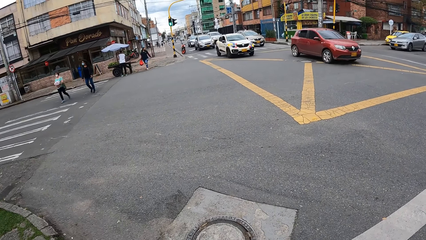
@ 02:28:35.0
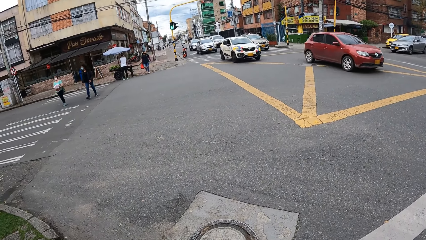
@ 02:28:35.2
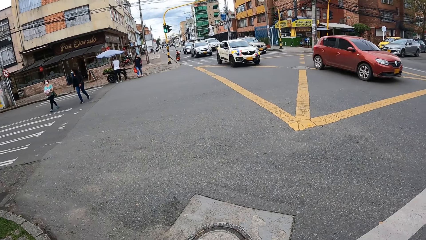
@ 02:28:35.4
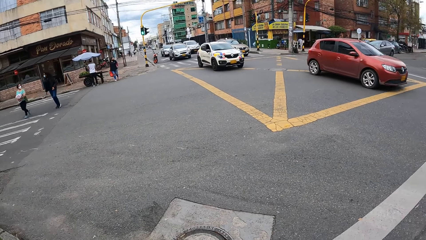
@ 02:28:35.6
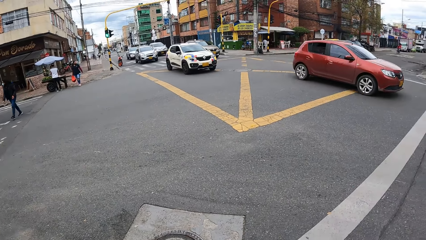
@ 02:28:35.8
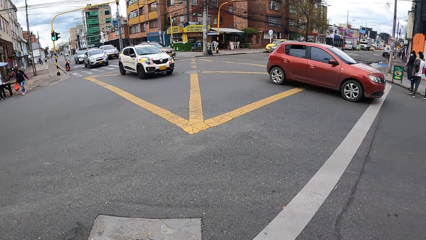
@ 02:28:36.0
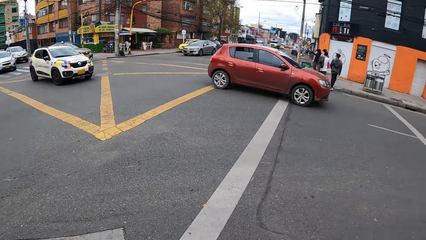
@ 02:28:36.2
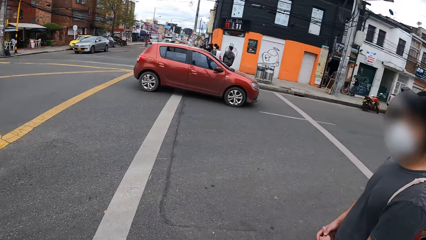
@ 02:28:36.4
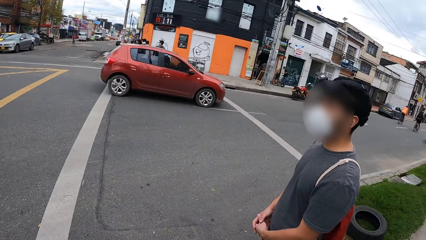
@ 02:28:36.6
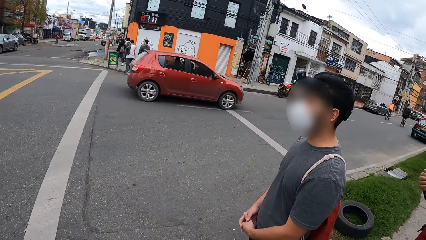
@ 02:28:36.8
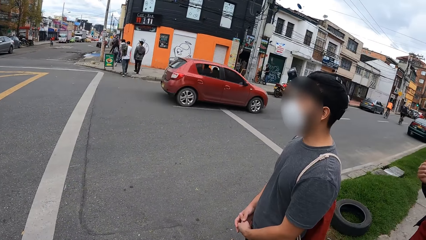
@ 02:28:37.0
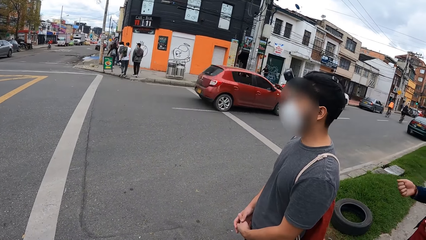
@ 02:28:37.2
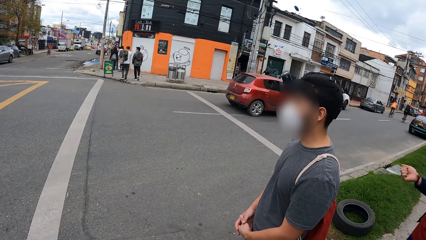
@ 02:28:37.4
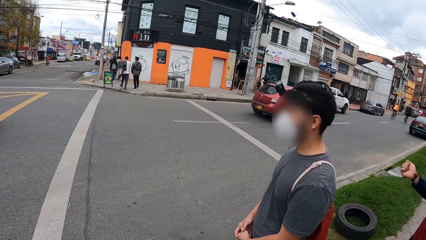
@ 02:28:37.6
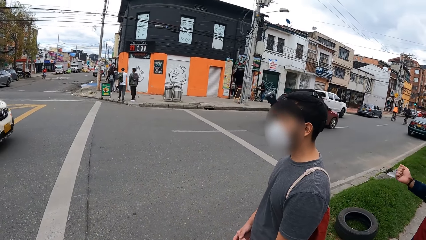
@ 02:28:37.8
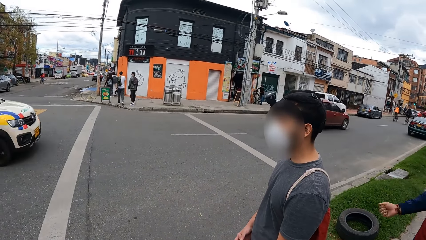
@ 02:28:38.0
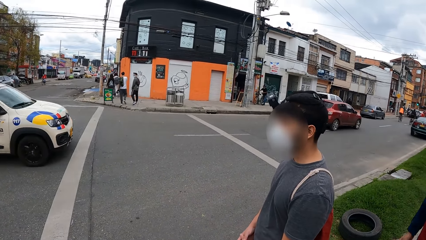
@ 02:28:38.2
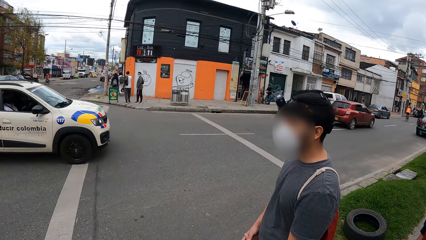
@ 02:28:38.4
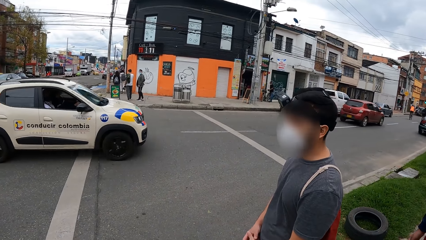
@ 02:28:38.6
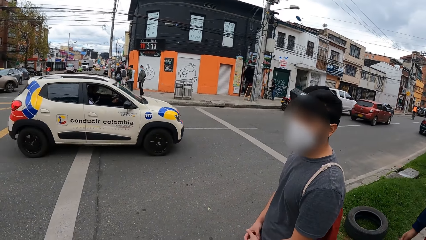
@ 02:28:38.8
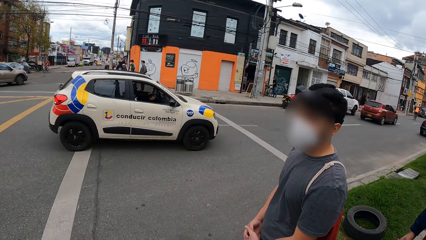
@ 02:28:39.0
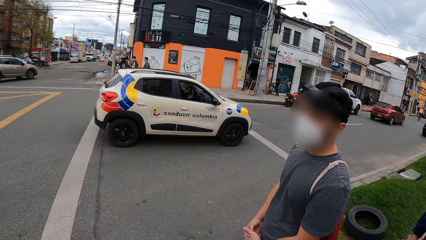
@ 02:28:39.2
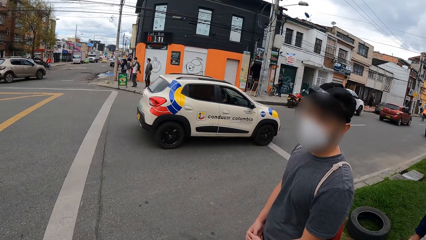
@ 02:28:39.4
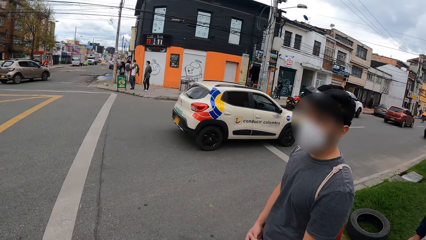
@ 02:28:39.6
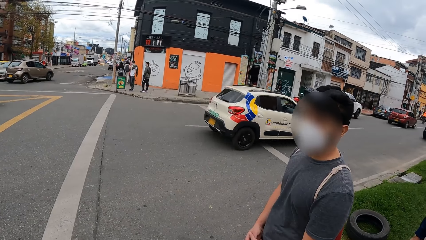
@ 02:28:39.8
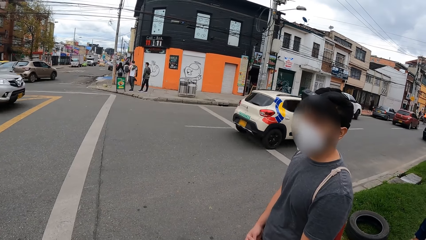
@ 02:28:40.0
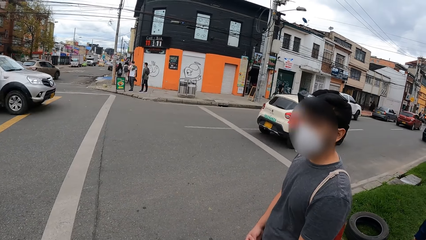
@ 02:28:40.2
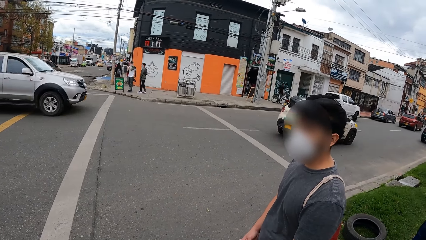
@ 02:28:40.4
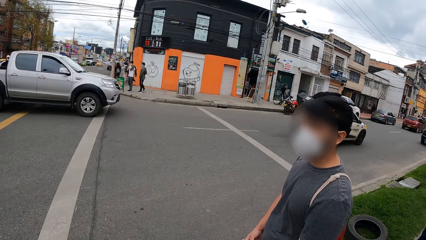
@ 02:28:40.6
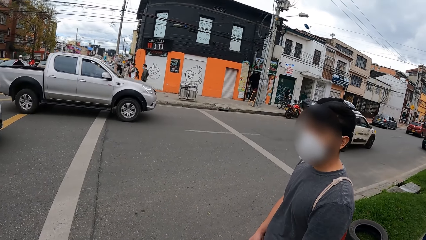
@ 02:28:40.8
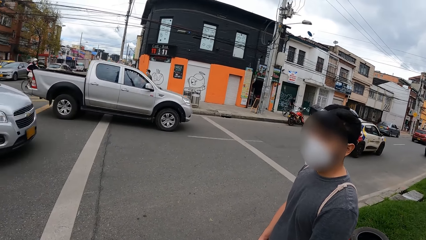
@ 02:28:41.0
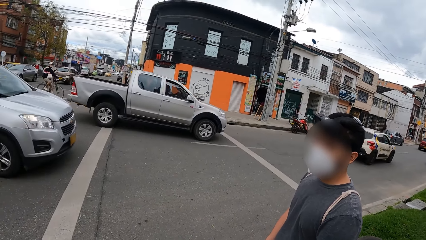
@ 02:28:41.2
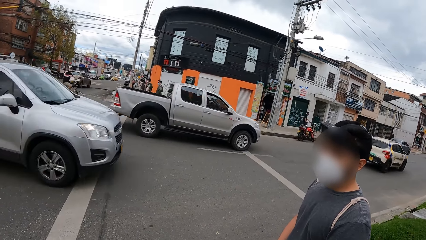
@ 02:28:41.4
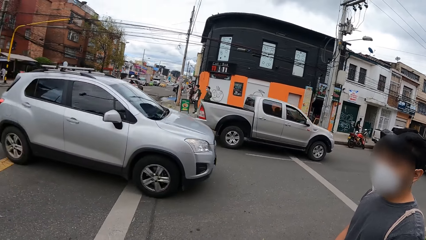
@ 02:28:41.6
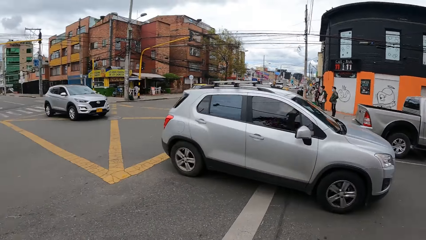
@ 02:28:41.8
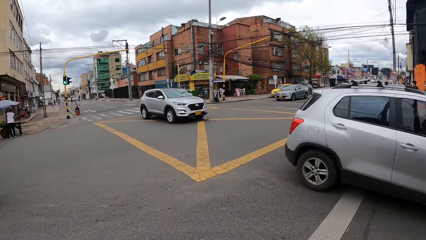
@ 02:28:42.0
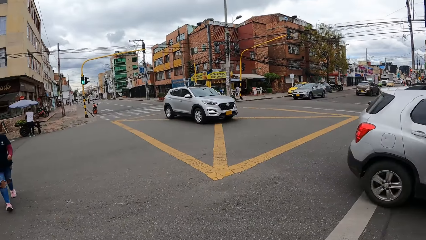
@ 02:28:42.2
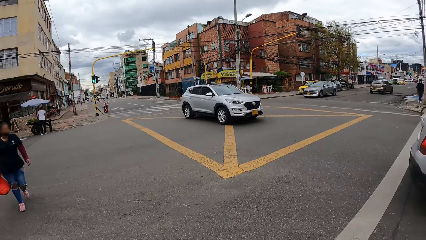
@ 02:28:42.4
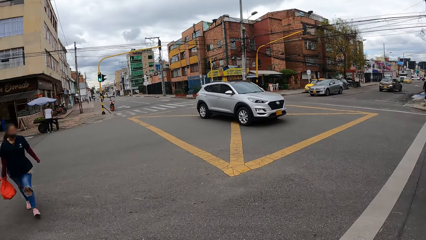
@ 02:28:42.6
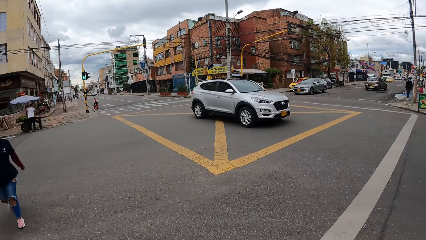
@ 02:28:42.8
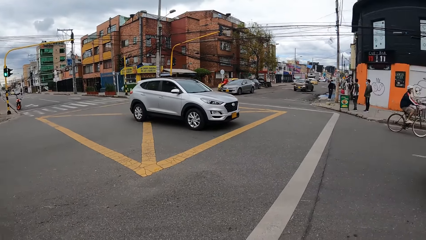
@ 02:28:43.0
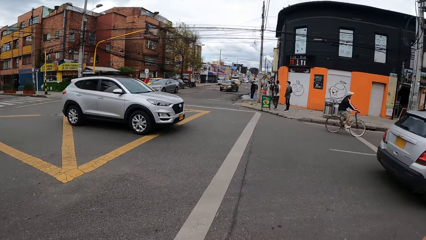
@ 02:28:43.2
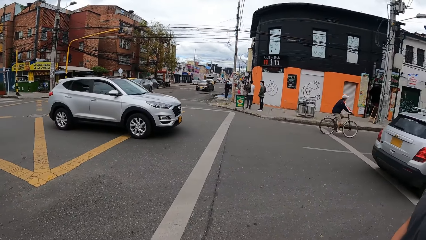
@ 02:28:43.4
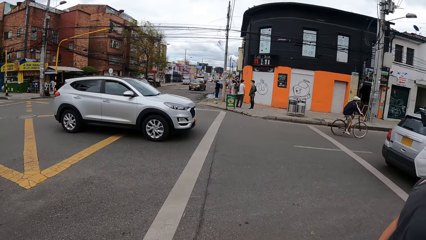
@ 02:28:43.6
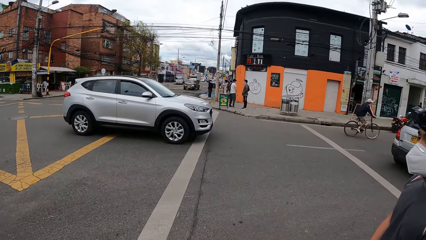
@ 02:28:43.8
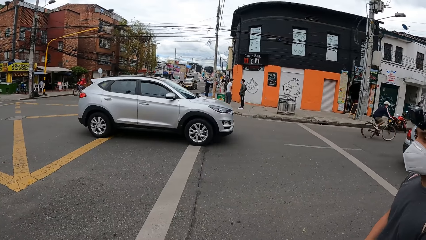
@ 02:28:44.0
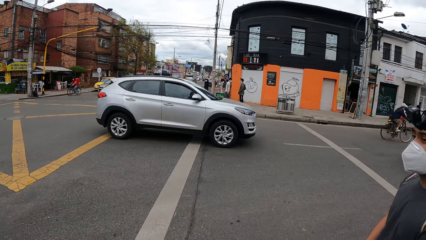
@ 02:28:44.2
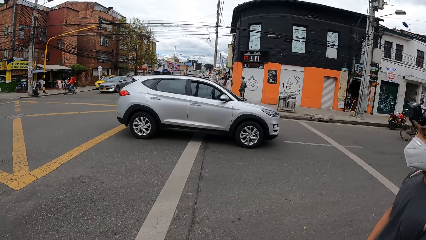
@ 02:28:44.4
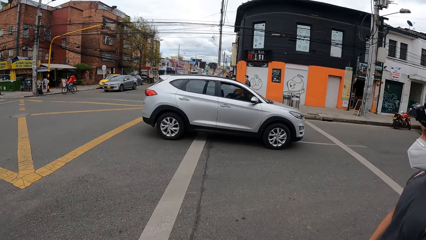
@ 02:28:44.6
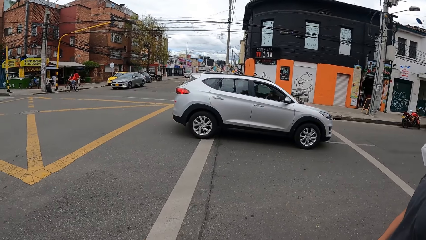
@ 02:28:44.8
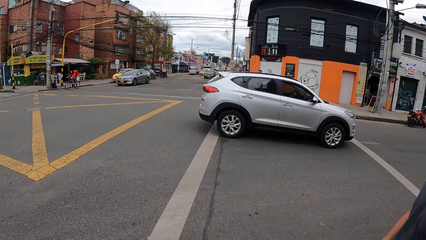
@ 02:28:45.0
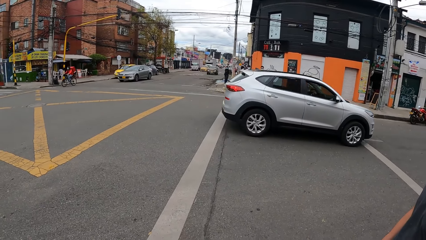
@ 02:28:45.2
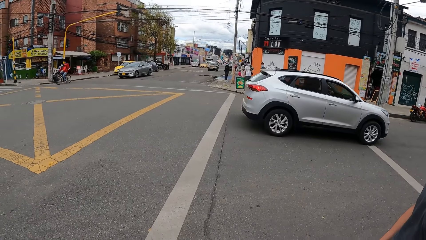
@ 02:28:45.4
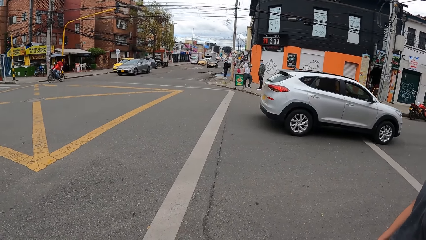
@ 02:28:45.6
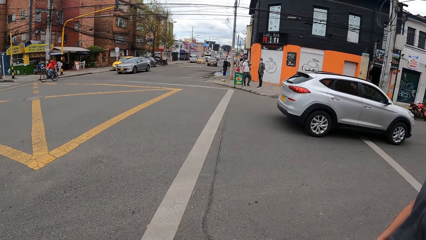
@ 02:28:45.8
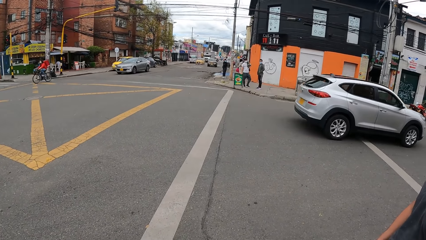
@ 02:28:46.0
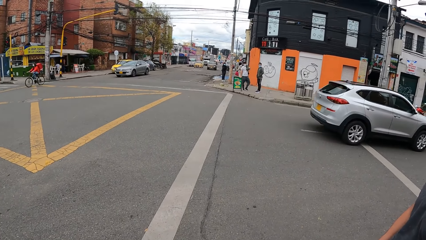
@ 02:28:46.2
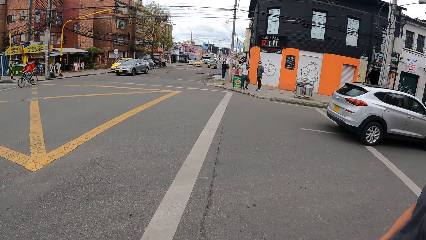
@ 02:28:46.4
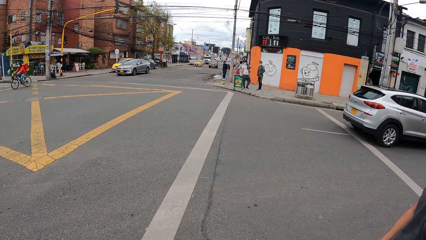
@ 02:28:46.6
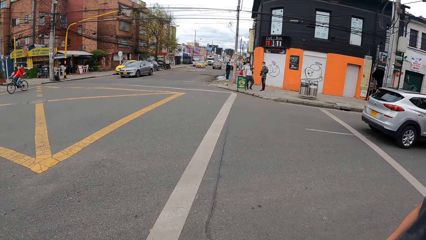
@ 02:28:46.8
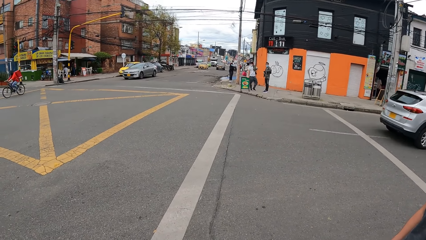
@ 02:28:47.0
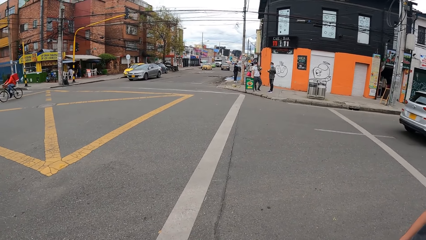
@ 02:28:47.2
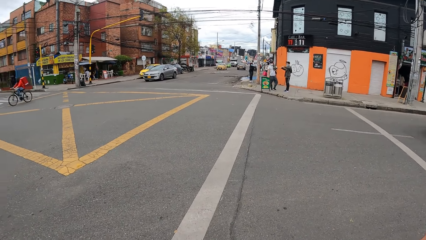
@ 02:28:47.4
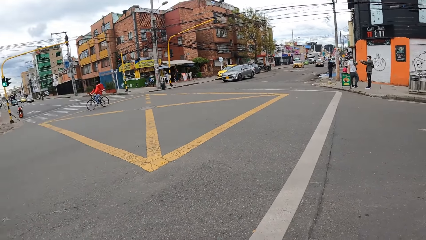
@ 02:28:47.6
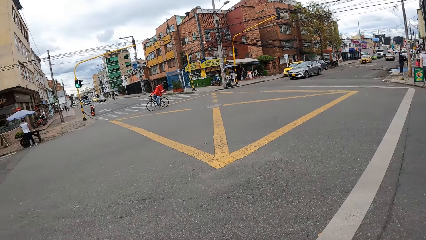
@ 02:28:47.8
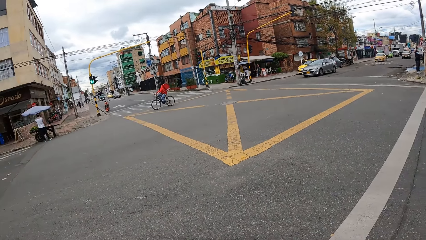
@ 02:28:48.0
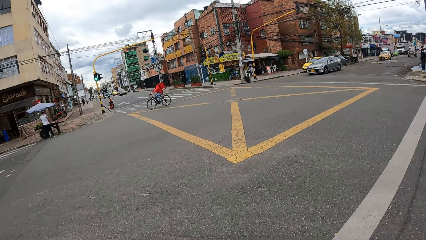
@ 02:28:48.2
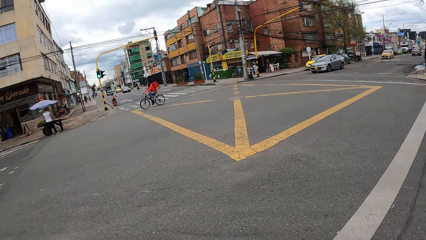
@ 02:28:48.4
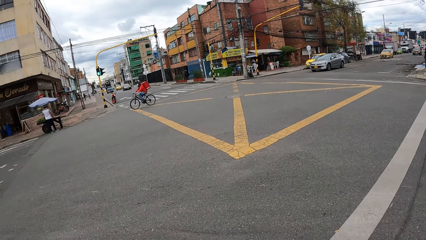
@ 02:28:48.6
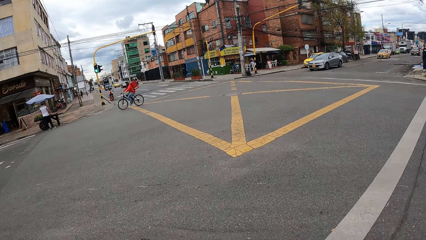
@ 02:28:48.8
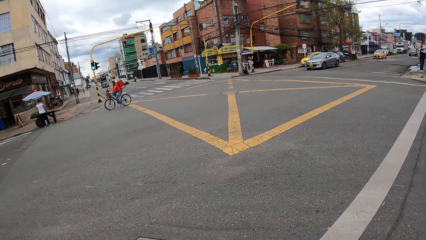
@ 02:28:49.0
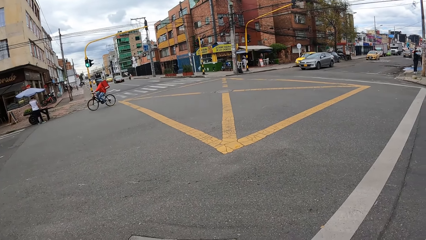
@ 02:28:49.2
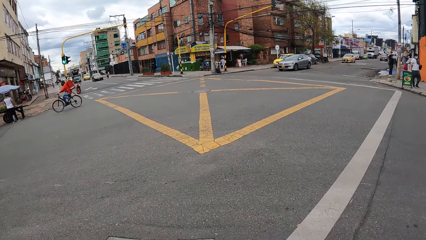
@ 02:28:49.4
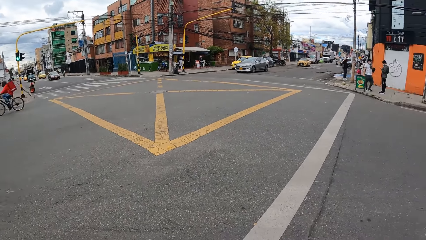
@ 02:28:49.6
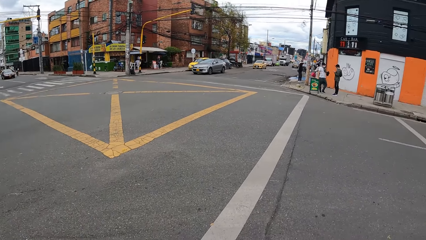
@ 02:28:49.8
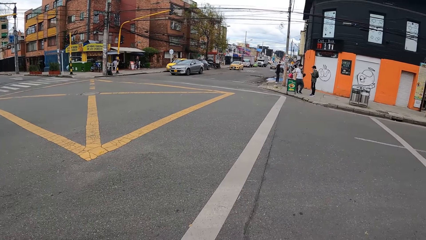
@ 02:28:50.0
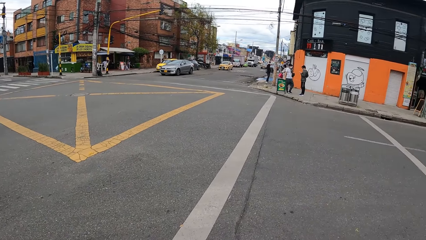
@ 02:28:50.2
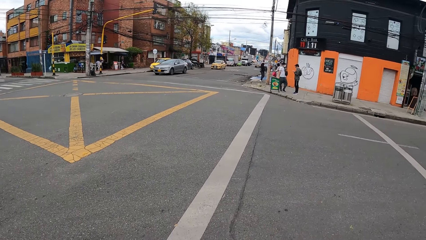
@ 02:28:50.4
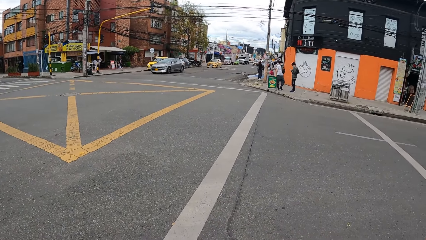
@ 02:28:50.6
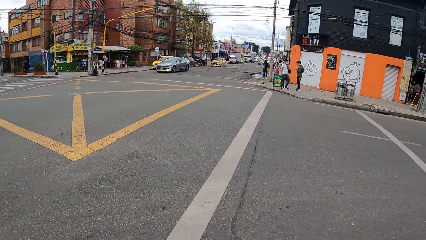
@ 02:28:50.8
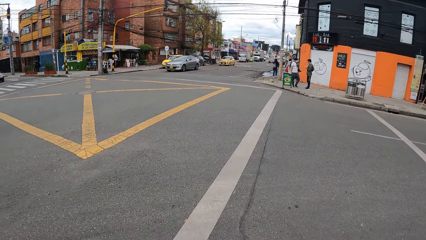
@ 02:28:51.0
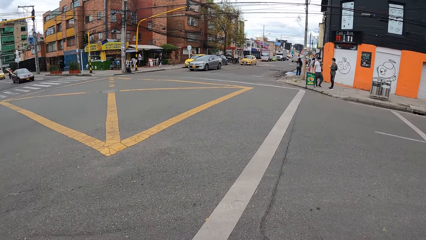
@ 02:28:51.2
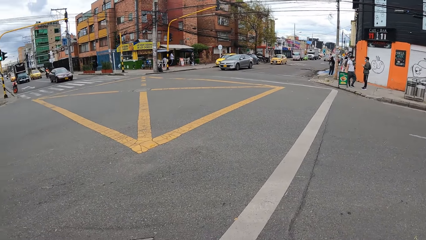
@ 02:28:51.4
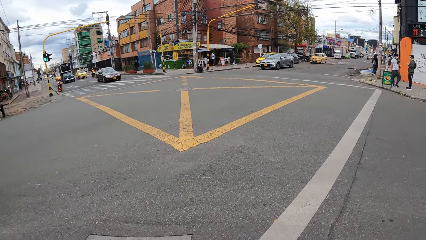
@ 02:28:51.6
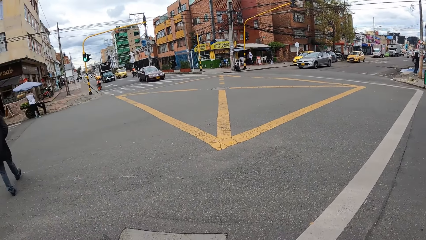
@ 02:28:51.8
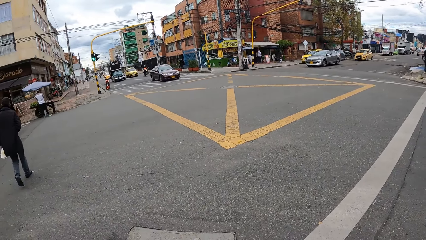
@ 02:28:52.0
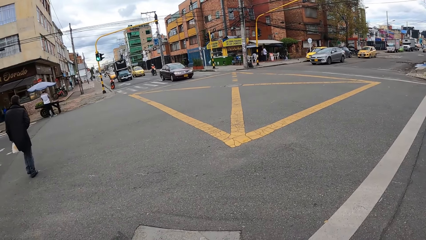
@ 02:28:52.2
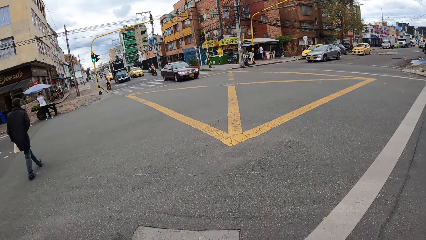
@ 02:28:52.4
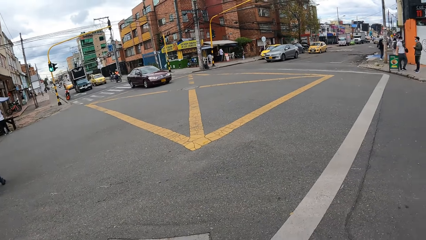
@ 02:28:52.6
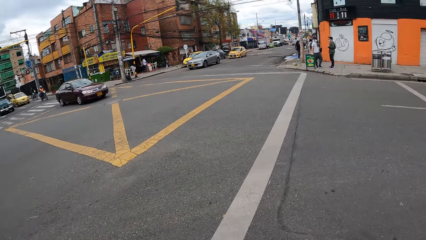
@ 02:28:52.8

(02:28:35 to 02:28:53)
The camera wearer looks around. They stand alongside the road.
